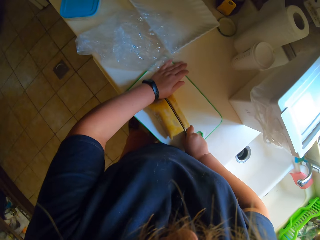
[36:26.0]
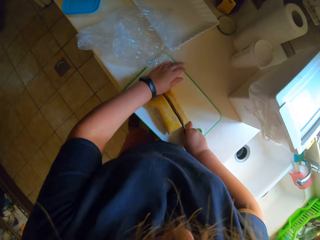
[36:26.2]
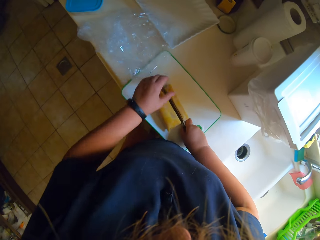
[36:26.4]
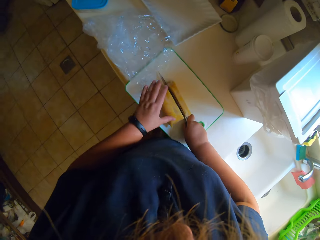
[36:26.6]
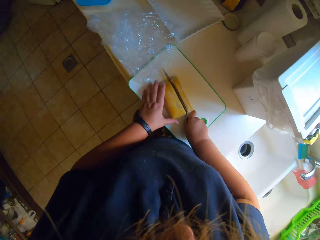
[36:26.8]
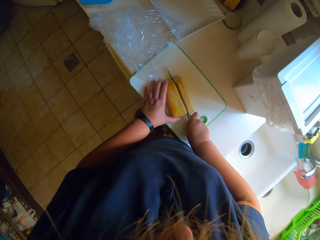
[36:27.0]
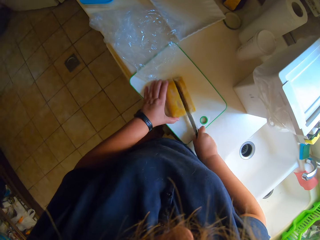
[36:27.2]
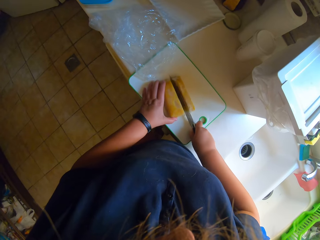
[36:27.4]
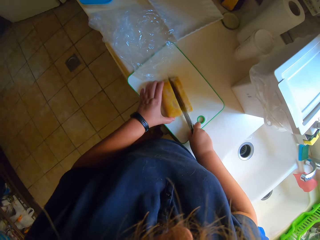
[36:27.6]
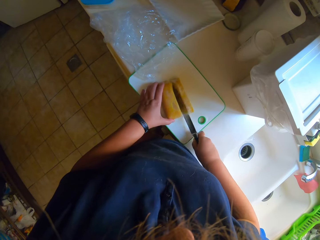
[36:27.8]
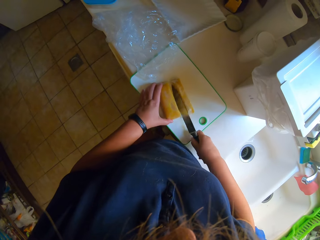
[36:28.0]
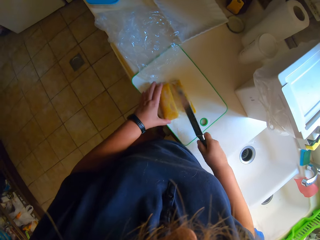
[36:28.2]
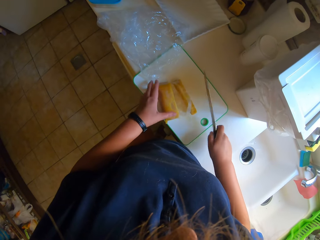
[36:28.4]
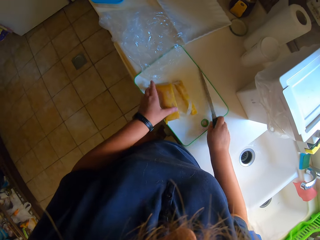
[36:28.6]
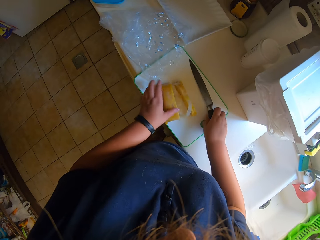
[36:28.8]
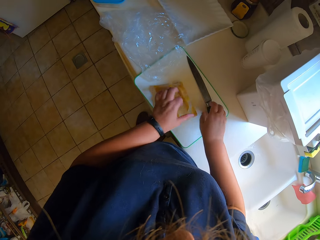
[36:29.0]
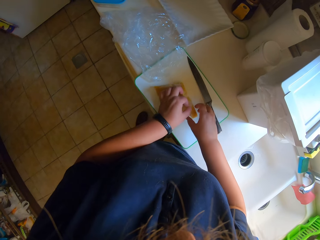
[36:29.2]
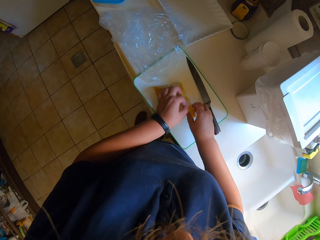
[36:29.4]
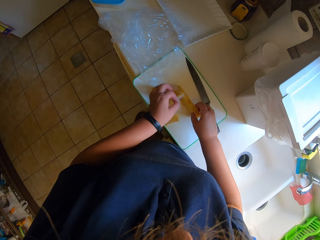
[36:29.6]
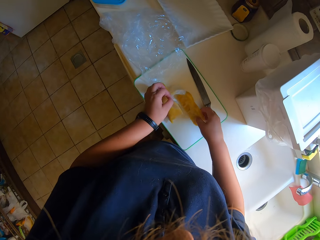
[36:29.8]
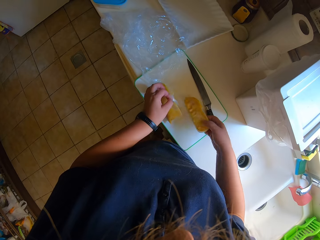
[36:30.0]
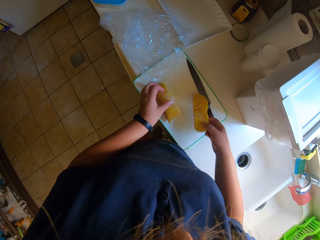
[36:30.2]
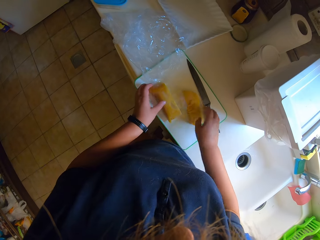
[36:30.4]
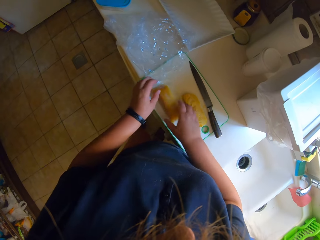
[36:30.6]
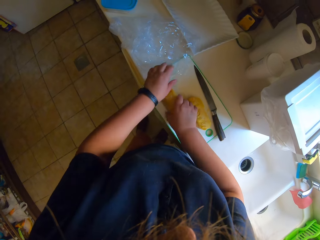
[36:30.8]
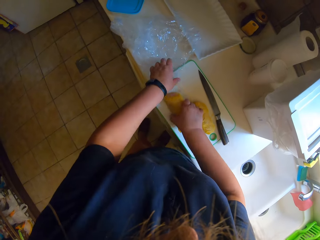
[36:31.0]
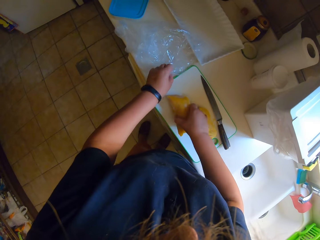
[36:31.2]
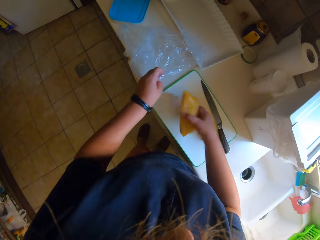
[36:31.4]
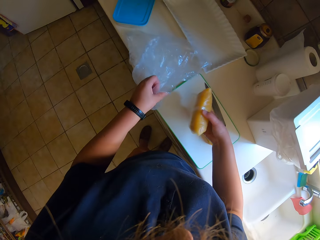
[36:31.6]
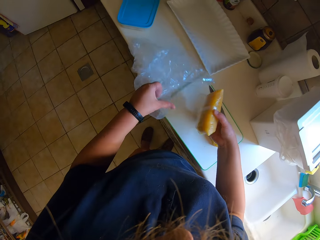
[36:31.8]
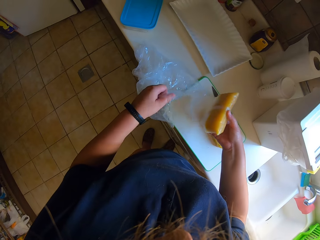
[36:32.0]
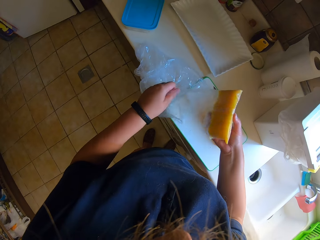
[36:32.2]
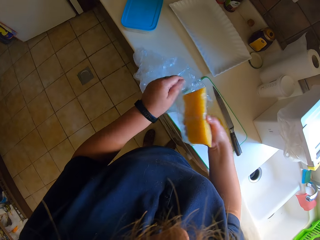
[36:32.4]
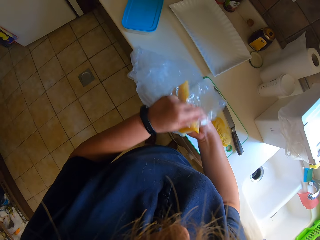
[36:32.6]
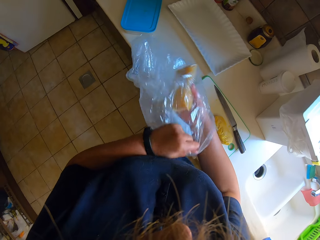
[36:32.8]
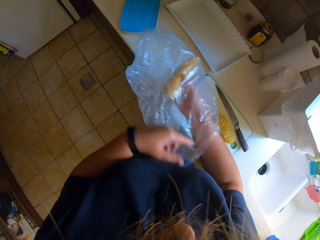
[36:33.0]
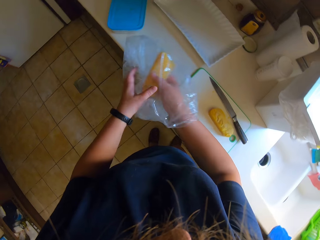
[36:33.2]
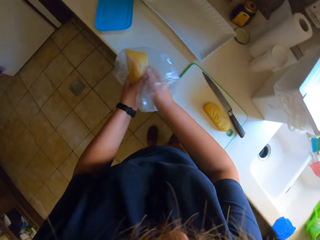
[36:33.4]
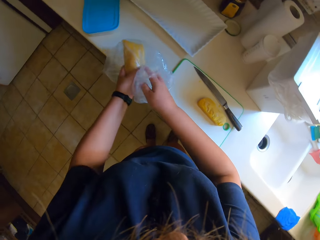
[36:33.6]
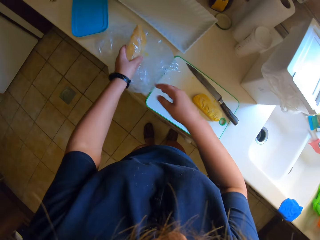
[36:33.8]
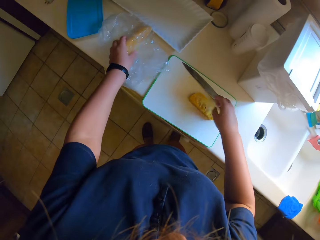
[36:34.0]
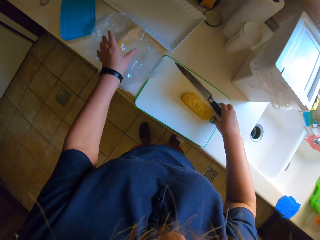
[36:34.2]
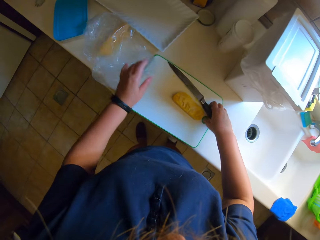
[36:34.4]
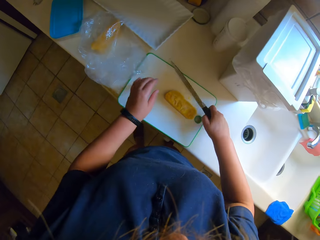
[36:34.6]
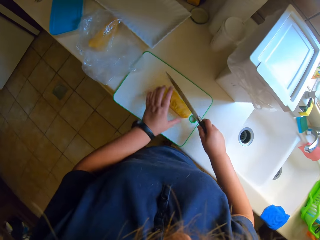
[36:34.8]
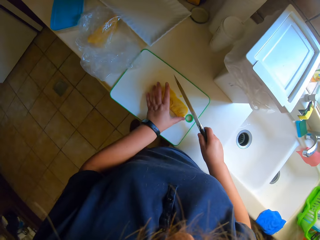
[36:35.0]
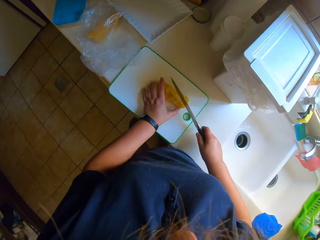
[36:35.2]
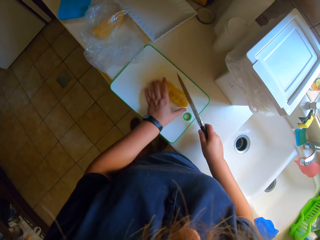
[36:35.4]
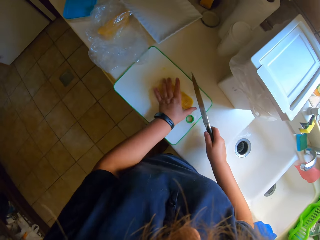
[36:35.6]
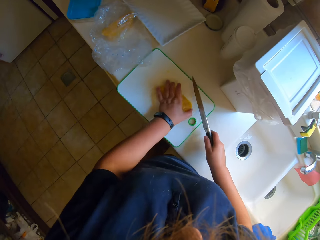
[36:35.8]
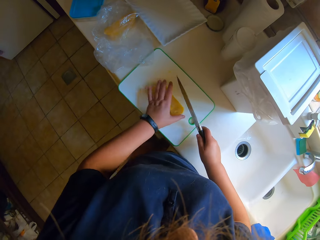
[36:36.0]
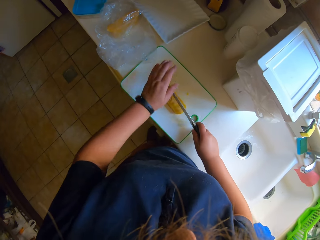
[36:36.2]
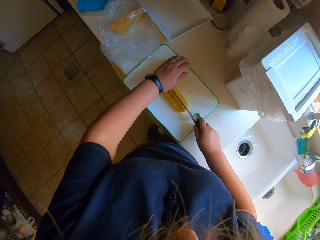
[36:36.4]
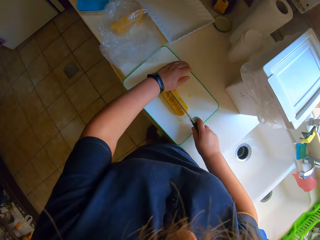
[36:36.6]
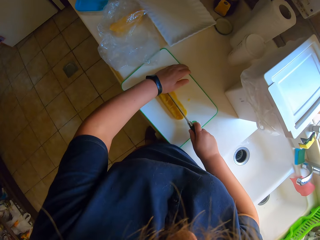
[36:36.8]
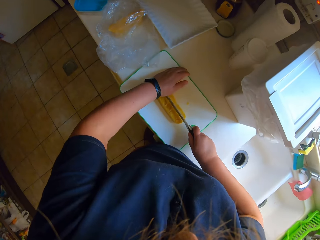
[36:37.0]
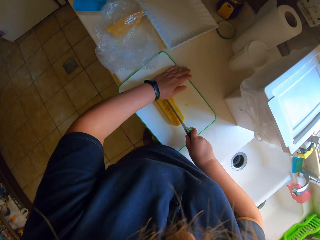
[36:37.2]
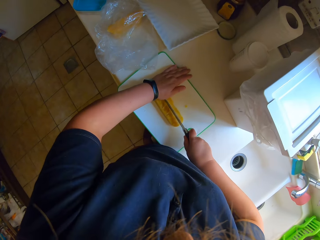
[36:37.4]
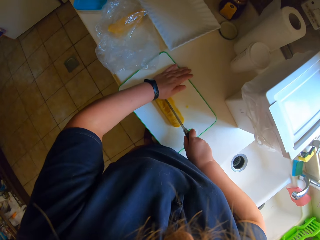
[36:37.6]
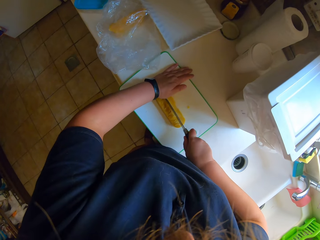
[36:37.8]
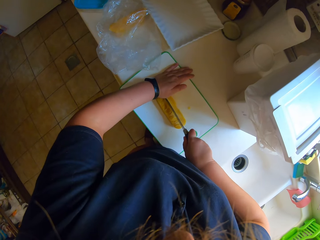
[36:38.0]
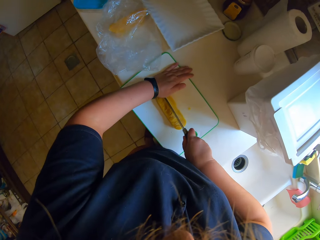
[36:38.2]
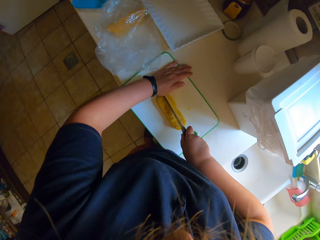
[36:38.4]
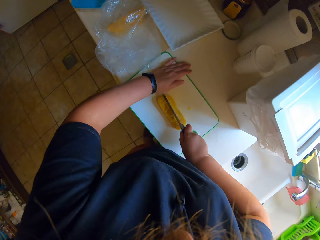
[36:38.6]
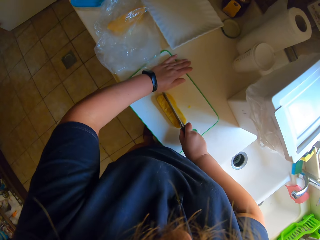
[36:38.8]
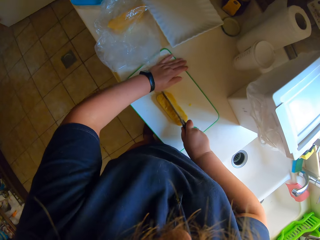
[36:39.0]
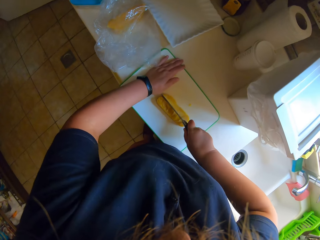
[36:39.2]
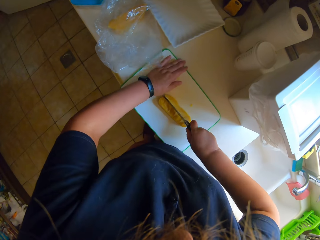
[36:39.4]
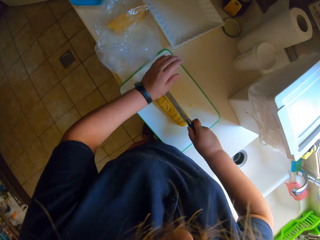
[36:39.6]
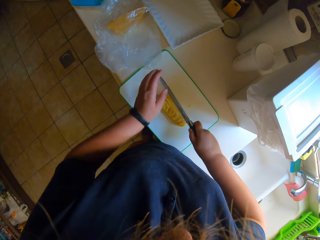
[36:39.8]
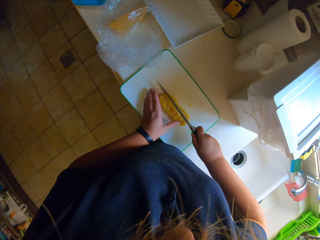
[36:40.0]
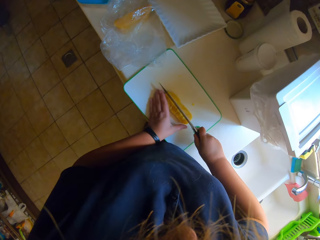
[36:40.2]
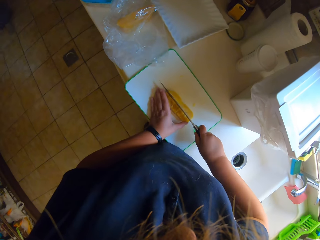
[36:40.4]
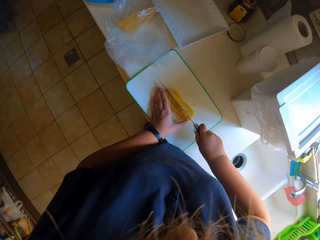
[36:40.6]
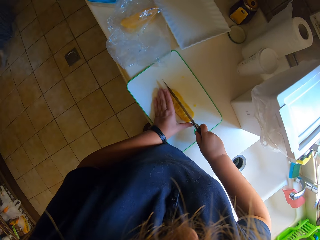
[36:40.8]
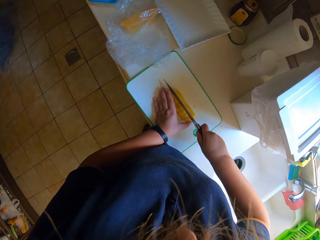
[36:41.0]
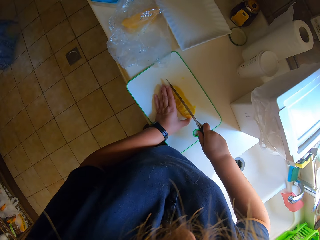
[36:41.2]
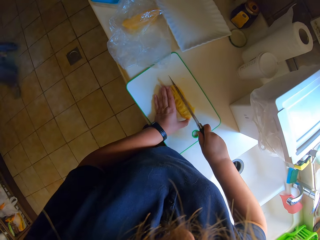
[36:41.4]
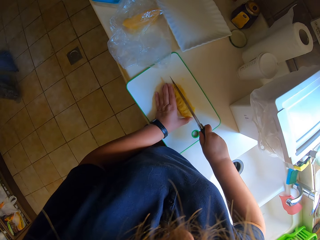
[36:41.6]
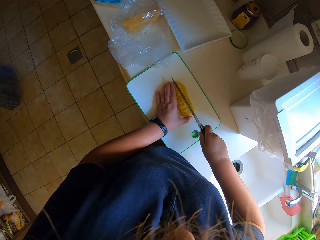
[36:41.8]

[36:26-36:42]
The camera wearer puts the knife down. They pick up something. They put cheese in a polythene pack or bag. They put something in the polythene bag down. They pick up the knife. They cut the cheese with the knife.

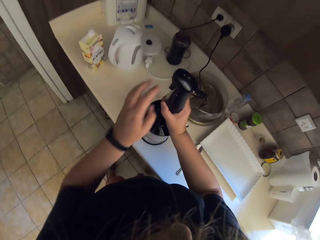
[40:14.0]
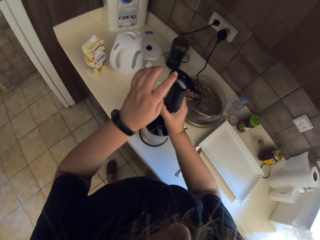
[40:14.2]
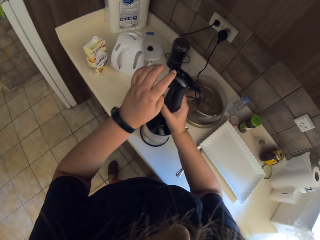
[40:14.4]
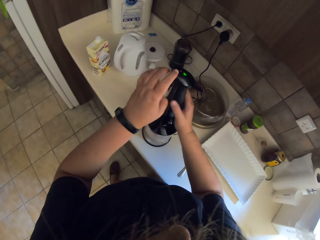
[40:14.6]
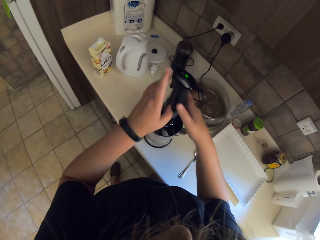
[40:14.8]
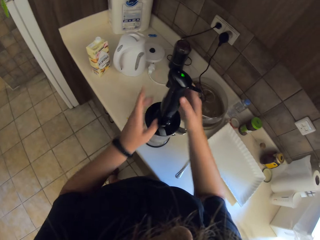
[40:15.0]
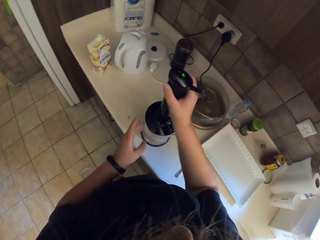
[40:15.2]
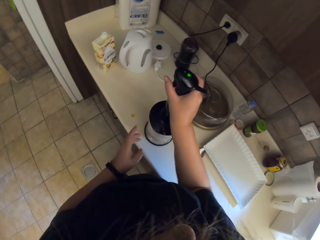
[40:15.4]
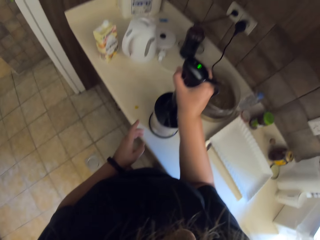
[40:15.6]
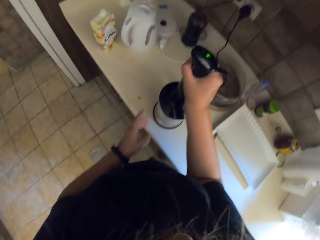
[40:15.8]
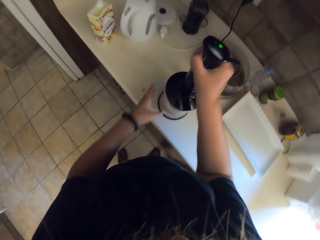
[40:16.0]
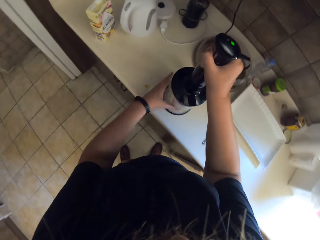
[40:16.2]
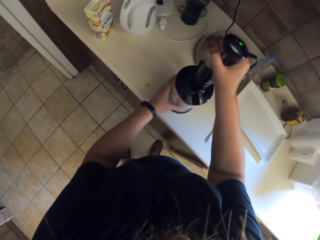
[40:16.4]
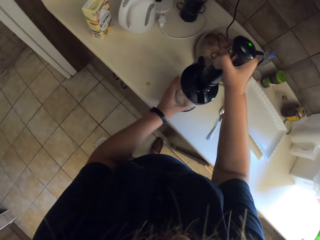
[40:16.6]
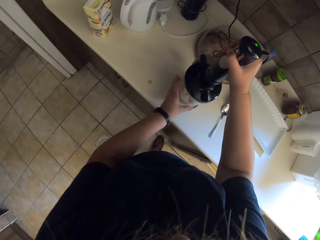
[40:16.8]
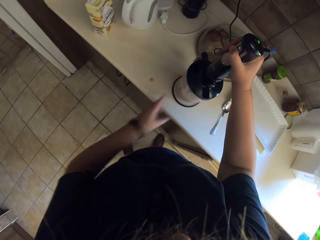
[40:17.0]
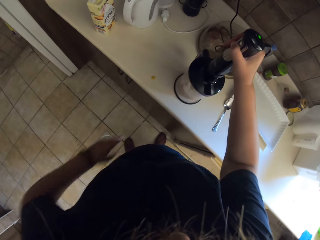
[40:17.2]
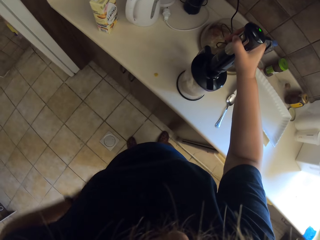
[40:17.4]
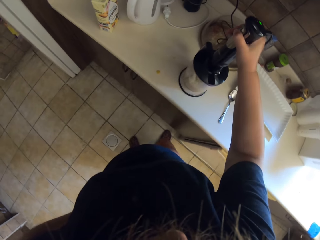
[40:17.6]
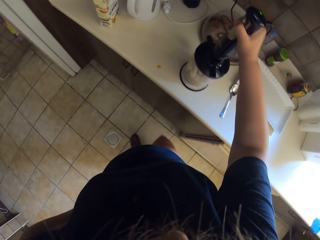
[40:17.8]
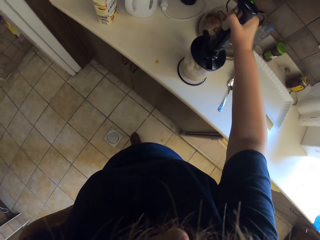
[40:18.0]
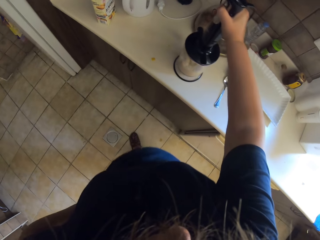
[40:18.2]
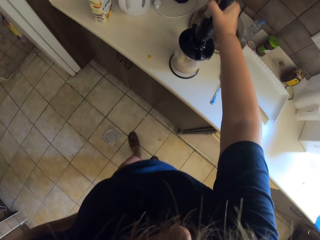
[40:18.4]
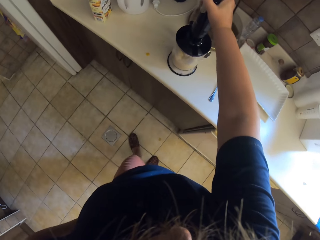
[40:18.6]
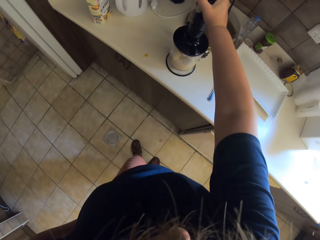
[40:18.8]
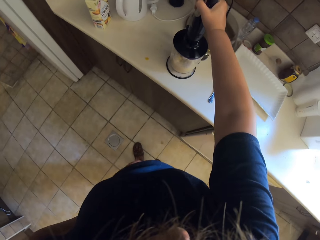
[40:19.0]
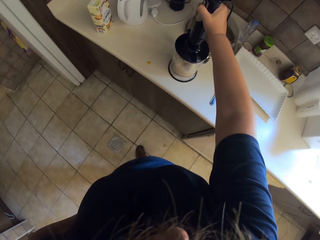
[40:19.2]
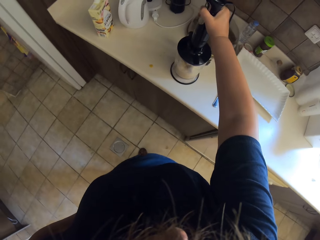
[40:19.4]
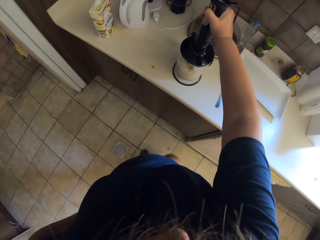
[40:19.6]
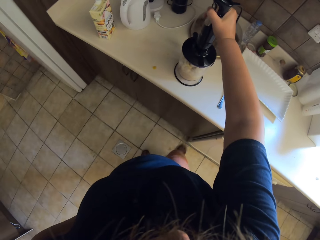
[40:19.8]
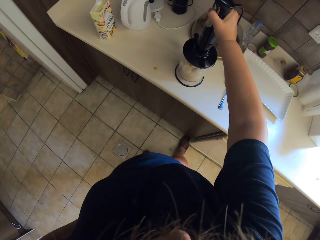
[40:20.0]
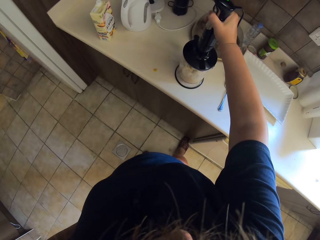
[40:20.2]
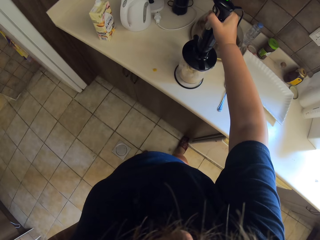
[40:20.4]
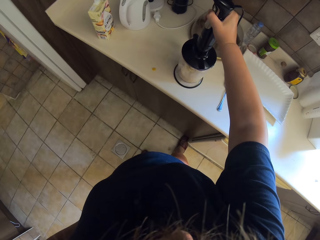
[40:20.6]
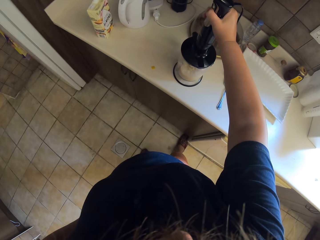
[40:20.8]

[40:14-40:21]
The camera wearer blends the mixture in the blender.
